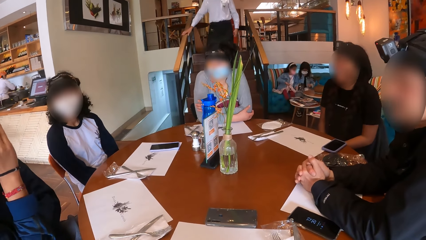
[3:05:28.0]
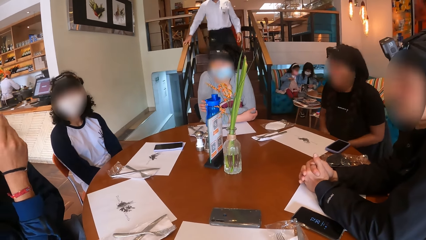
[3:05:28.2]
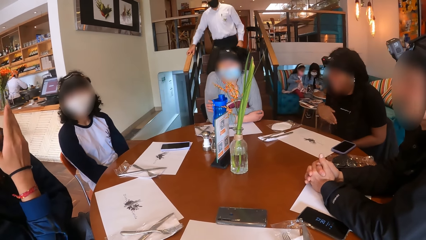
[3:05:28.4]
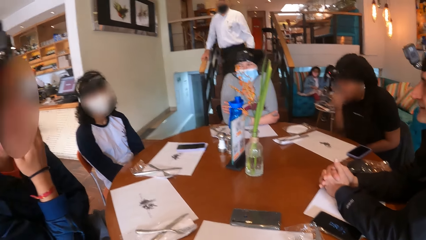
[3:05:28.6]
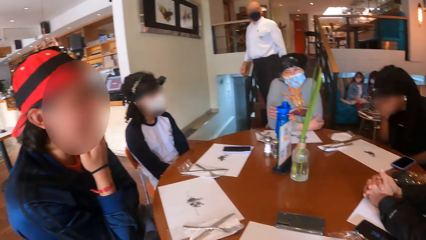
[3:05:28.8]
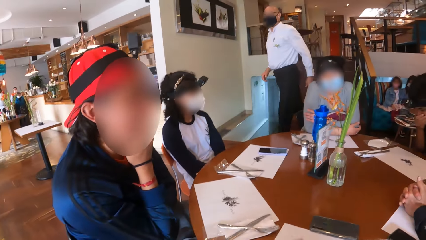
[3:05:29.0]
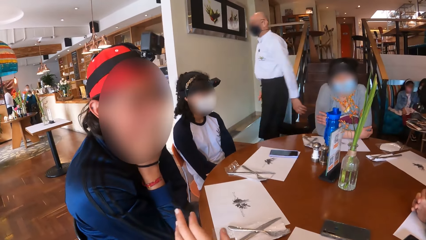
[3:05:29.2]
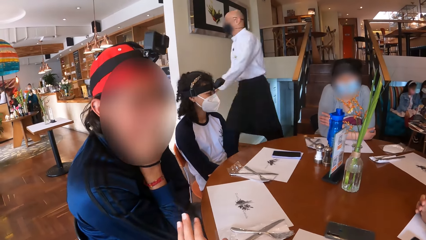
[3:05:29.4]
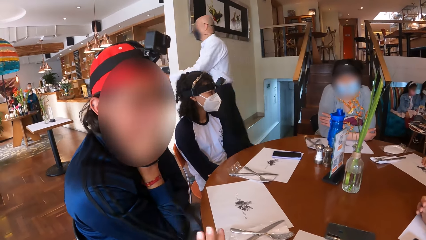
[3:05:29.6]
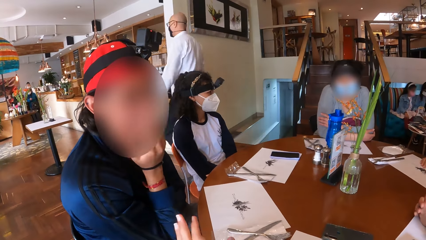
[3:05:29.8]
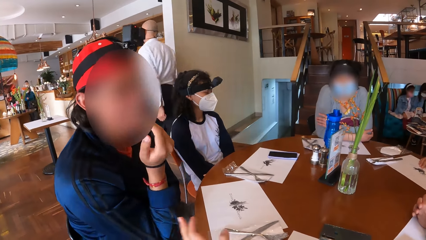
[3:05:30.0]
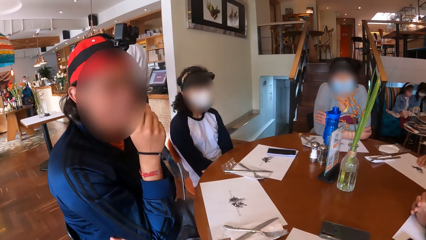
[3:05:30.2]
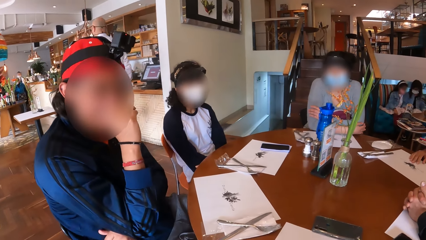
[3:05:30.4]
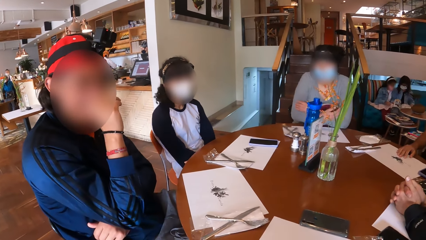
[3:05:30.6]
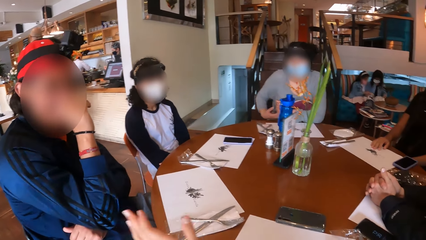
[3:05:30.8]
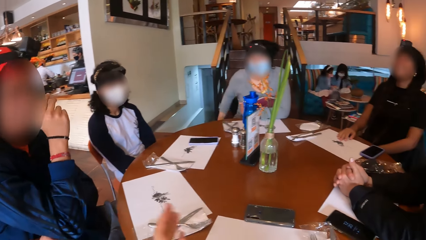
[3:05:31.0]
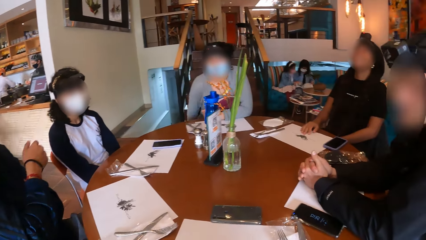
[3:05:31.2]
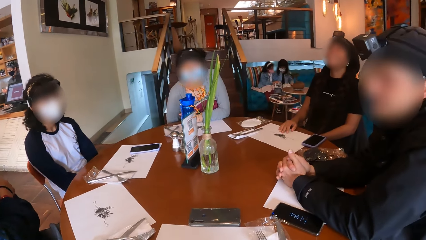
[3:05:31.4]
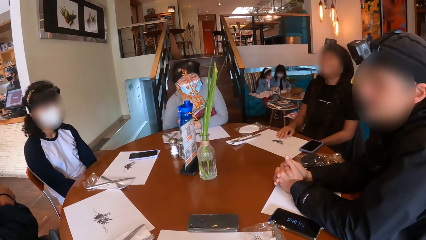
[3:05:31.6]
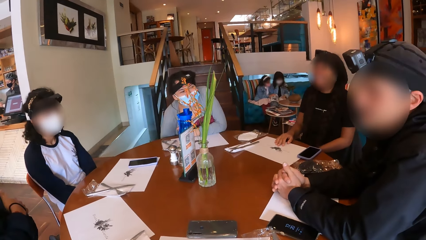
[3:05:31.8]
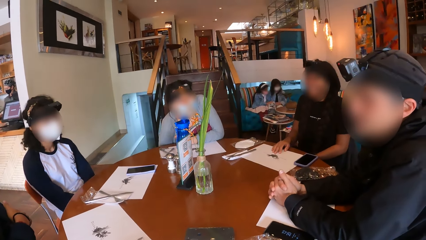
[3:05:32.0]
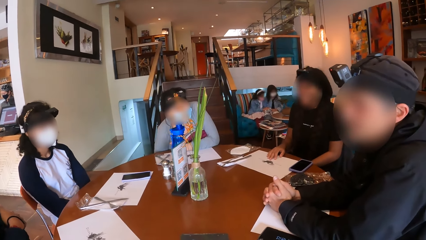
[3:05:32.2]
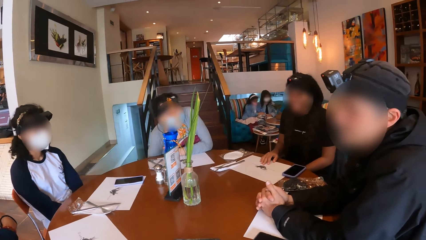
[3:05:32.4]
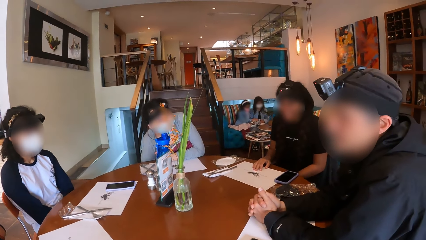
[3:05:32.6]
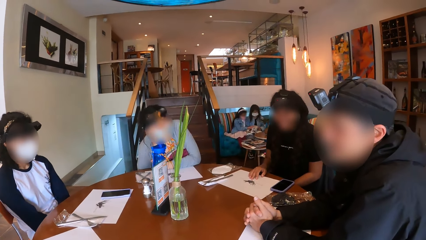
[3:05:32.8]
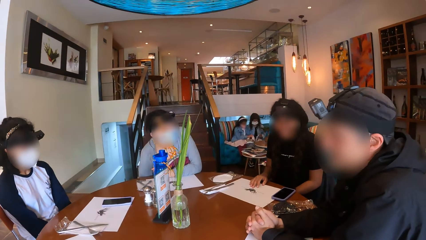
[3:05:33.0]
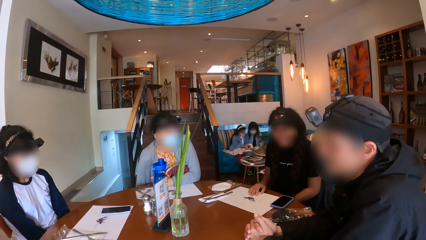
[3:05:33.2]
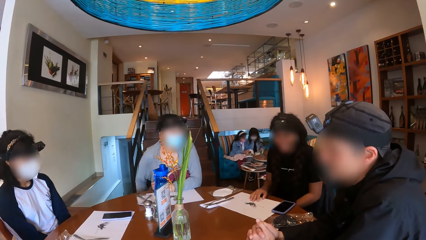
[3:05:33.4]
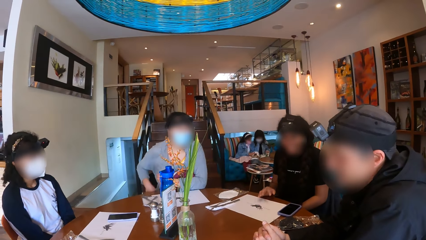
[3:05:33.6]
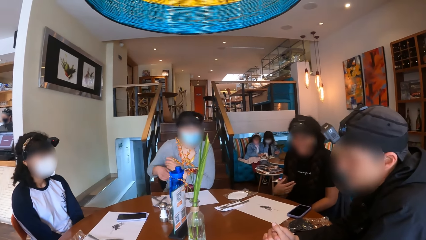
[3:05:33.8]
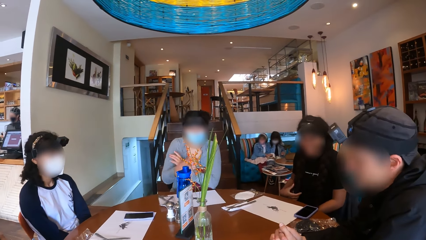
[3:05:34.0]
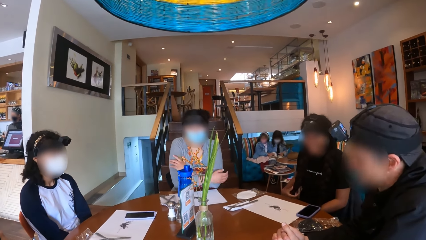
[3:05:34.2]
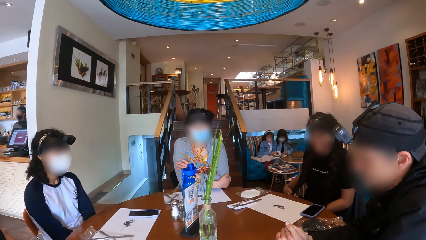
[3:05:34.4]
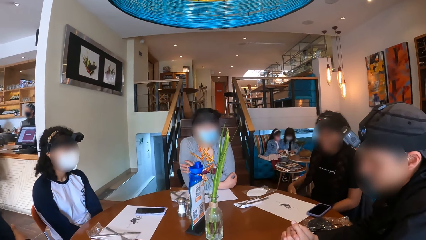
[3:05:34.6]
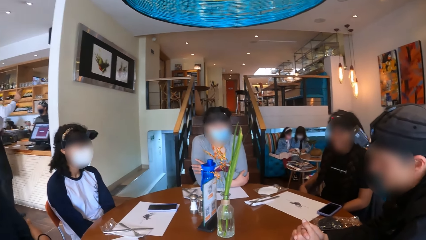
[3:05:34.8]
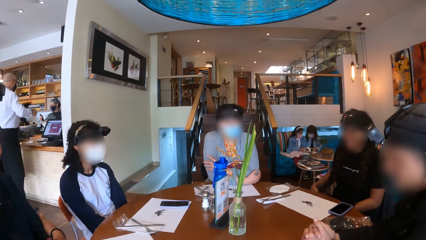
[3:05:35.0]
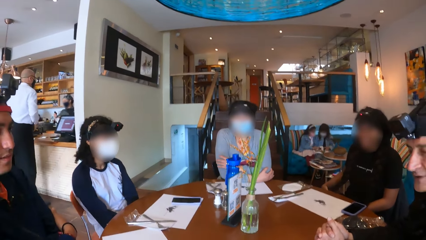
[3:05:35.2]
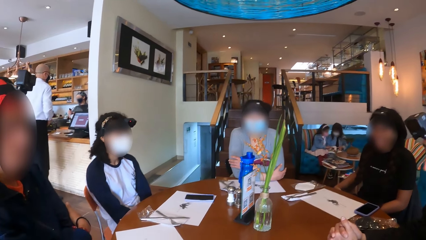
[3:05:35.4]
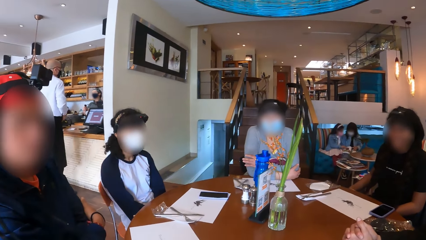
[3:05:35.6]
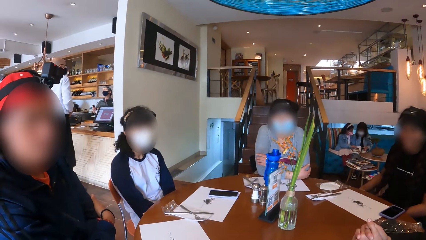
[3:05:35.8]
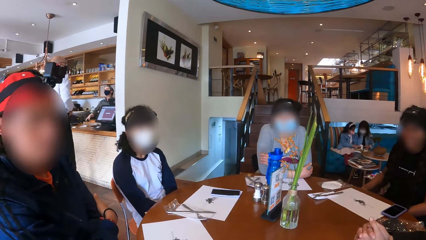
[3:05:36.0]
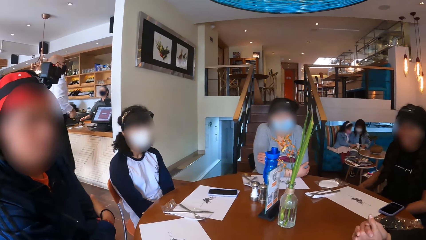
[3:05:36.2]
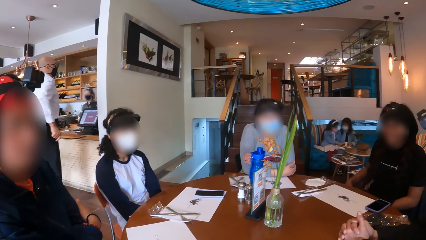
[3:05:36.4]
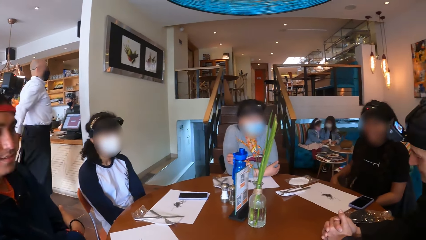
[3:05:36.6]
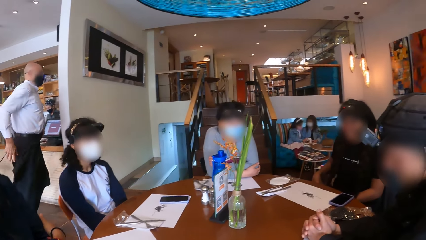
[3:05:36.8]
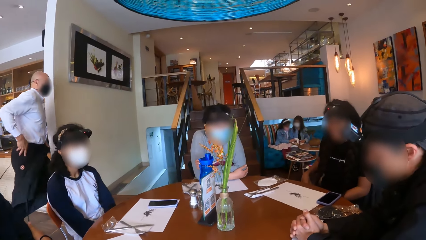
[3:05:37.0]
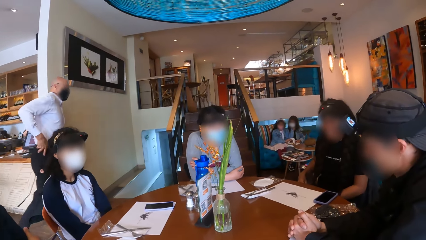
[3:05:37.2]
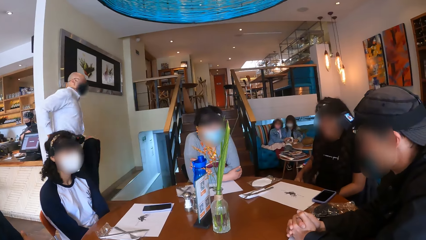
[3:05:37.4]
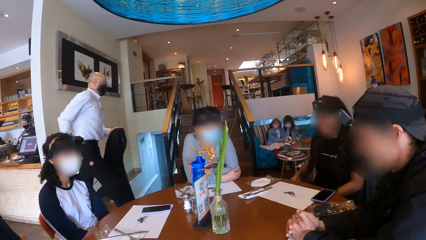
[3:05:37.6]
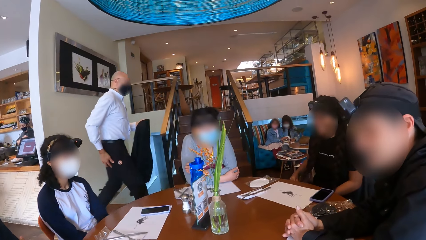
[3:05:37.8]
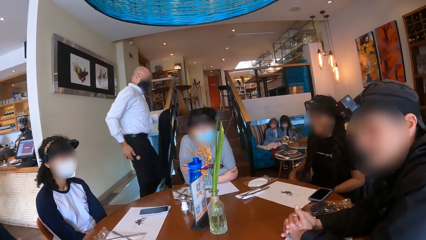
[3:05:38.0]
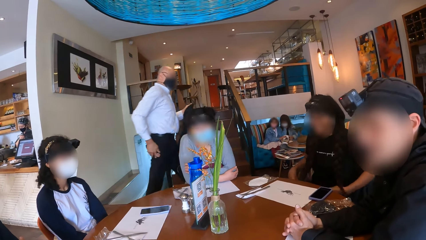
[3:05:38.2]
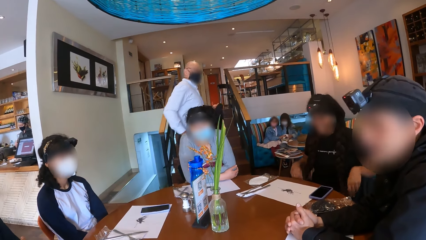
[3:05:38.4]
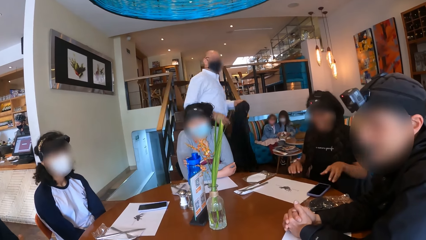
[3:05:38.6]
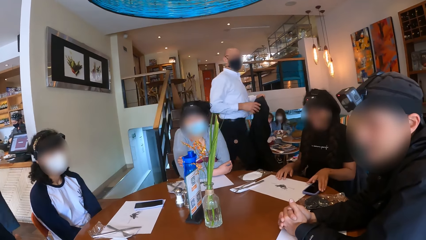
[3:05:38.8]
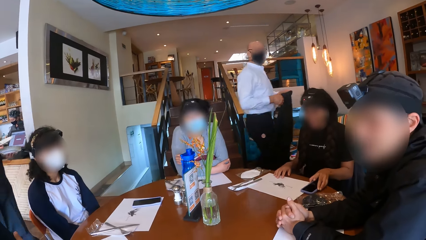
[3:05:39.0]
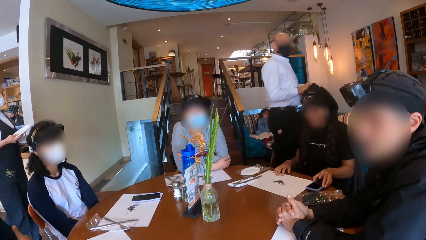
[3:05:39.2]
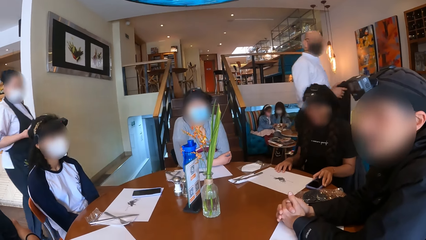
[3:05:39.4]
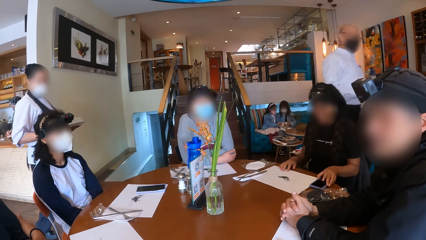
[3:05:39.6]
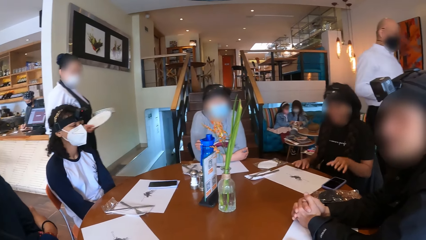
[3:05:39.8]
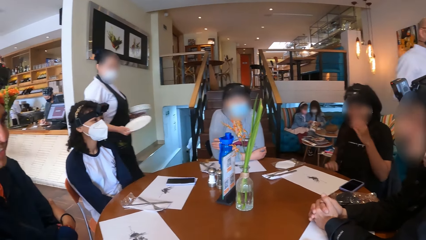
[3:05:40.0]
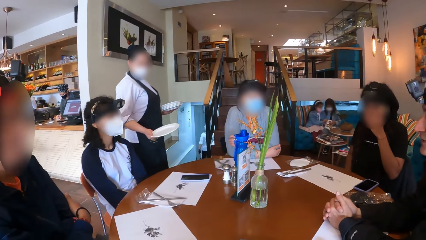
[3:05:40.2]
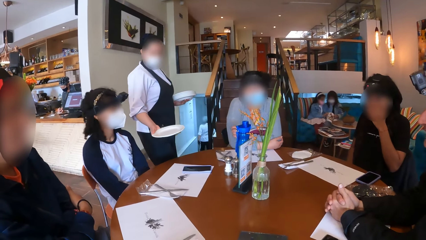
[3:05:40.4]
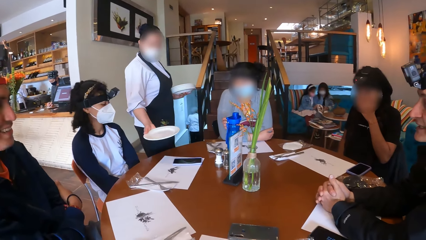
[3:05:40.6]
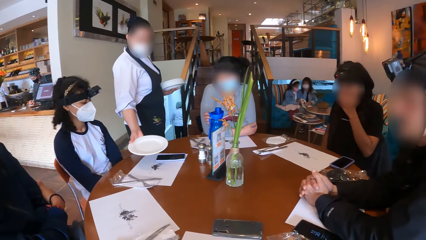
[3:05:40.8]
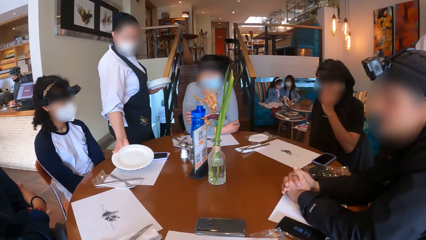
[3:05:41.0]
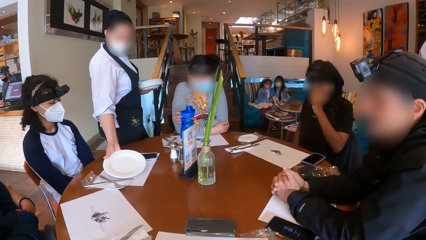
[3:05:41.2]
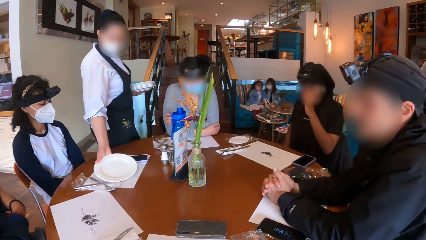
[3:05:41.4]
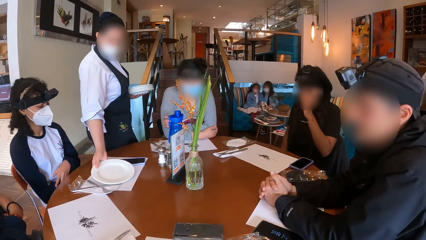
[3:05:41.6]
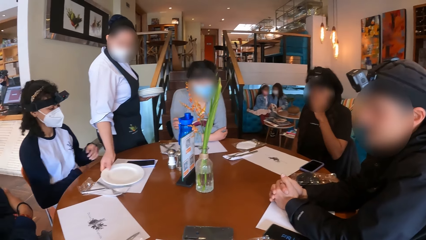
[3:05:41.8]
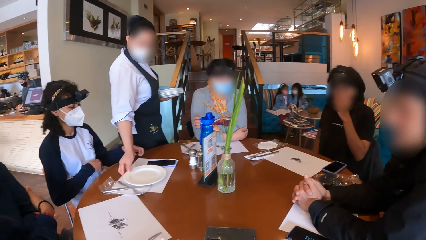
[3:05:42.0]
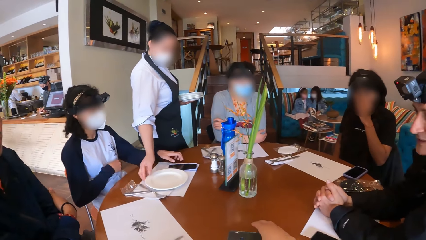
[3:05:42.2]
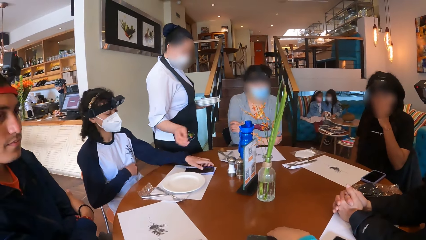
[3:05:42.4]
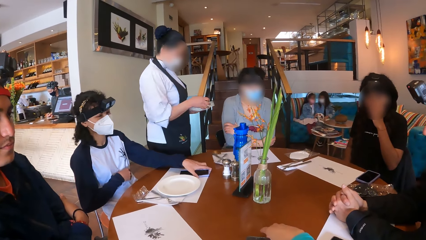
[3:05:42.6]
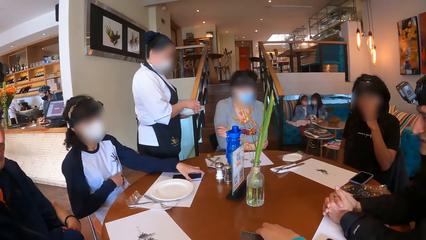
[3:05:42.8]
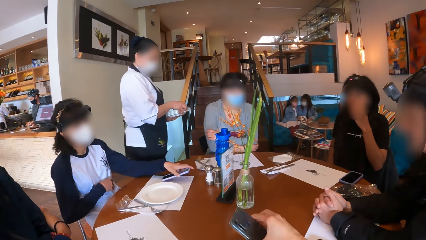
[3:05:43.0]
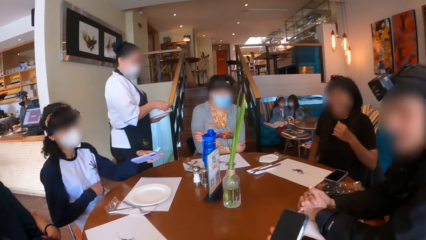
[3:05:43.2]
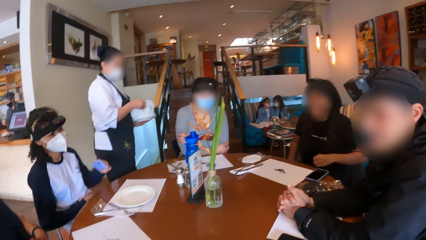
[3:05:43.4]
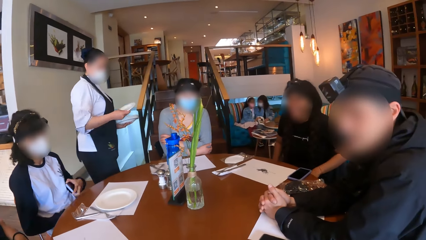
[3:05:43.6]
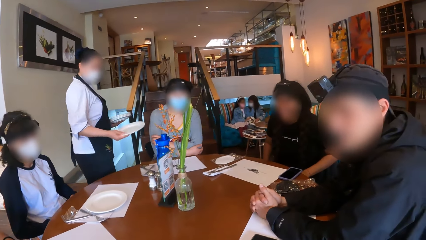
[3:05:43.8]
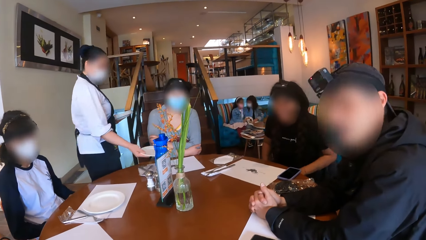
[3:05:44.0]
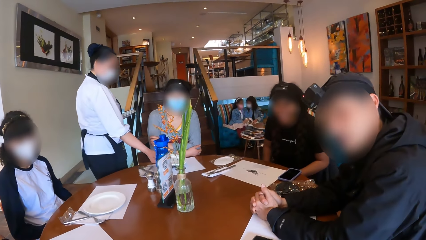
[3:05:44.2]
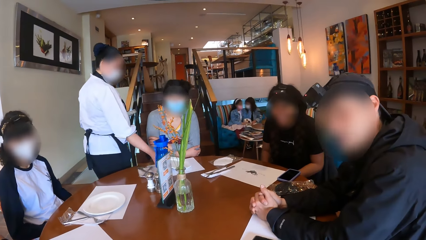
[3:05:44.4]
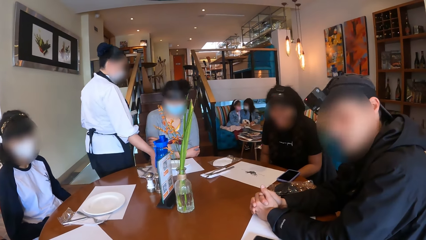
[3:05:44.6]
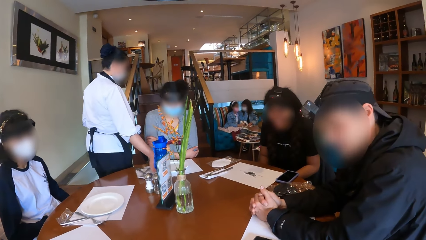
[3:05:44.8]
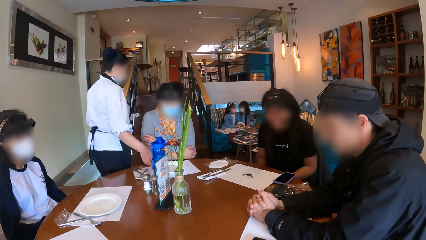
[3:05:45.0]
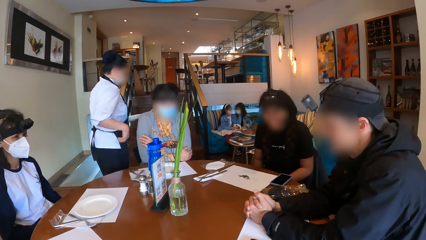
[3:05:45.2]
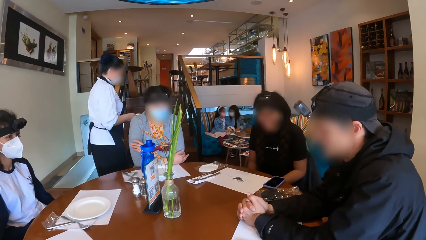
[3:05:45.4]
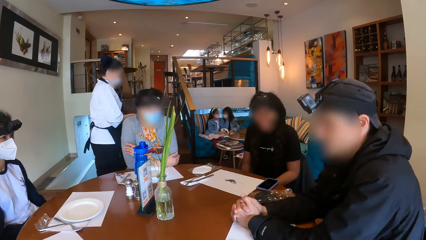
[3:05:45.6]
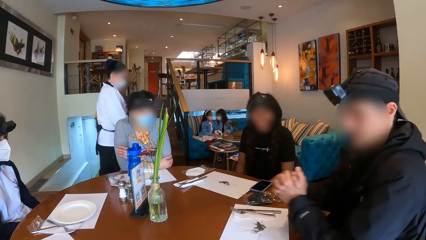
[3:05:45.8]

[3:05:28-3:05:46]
The camera wearer interacts with a man. A woman drops a plate on the table with her right hand. Another woman at the table picks a phone from the table with her left hand. The camera wearer picks the phone from the table with her right hand. The first woman picks a plate from her left hand with her right hand. Another man at the table interacts with the camera wearer. The first woman drops the plate on the table with her right hand.
